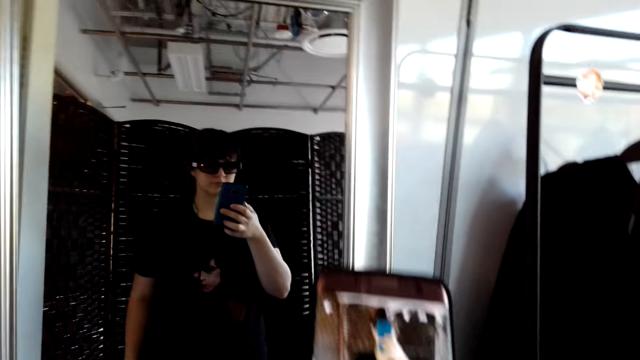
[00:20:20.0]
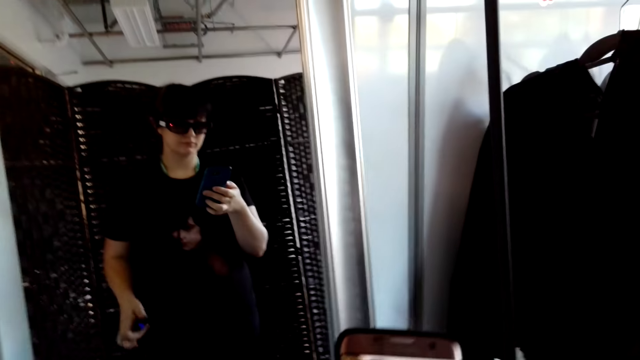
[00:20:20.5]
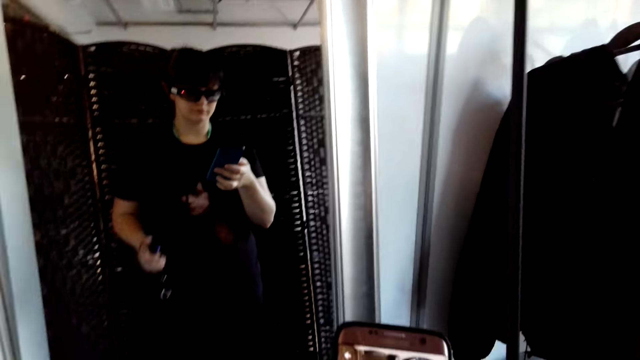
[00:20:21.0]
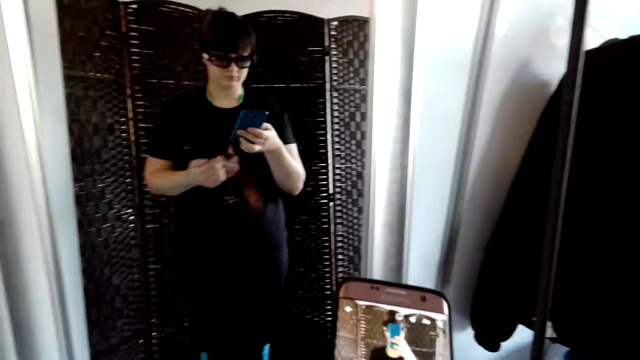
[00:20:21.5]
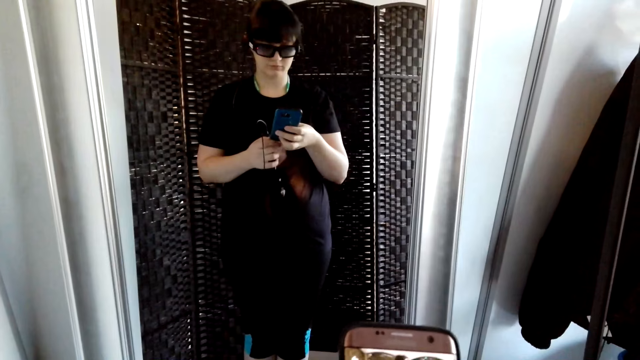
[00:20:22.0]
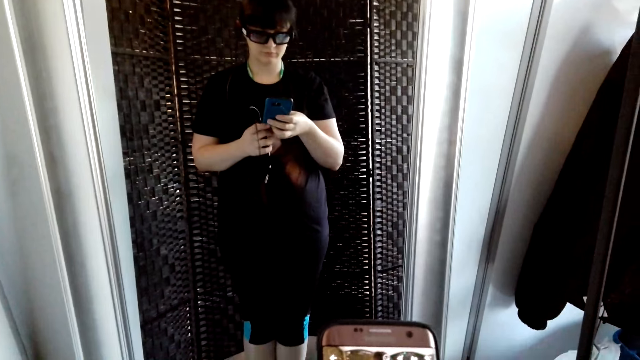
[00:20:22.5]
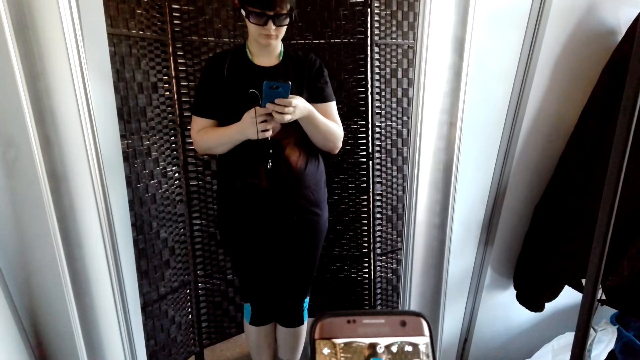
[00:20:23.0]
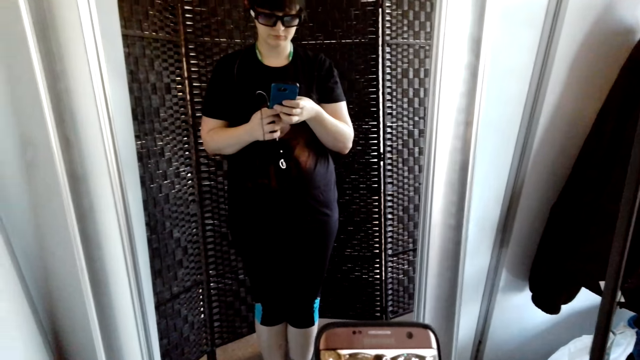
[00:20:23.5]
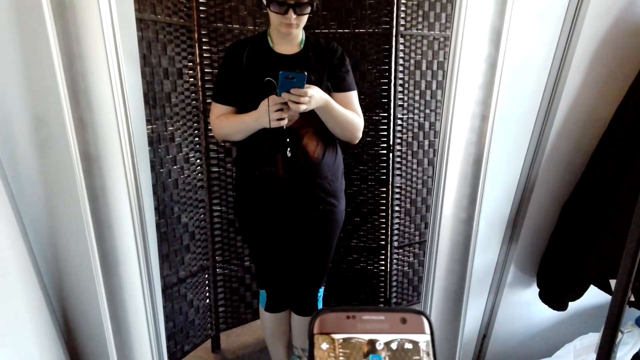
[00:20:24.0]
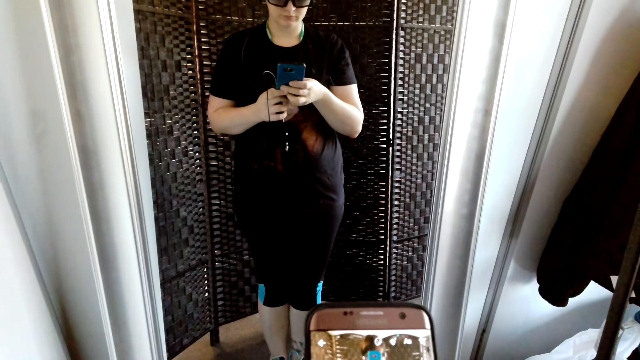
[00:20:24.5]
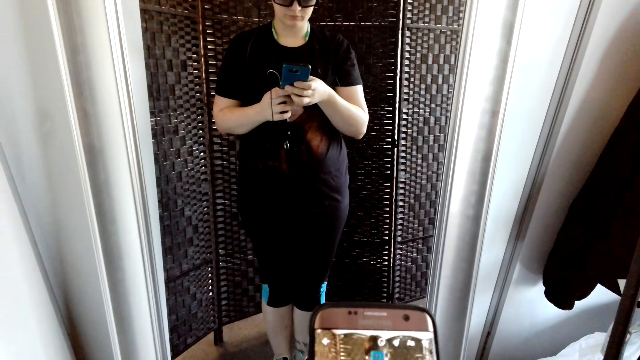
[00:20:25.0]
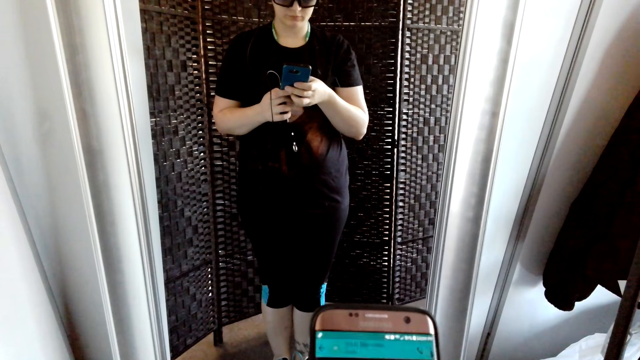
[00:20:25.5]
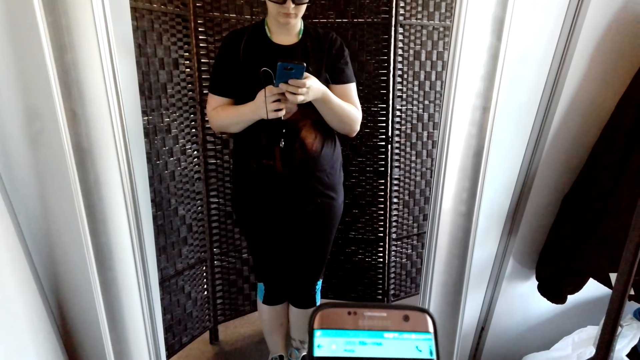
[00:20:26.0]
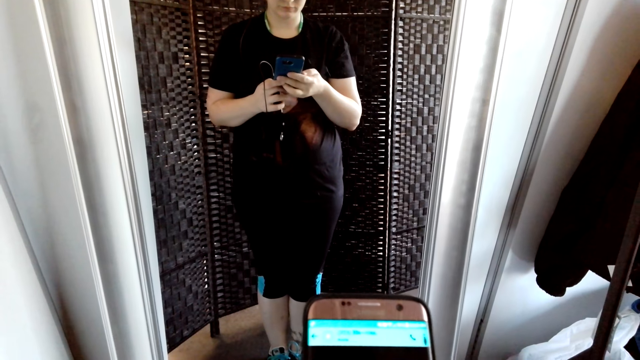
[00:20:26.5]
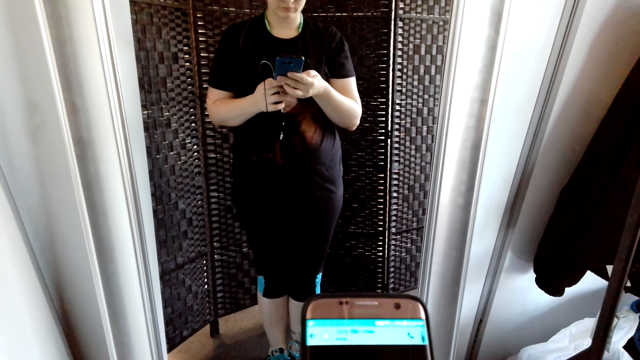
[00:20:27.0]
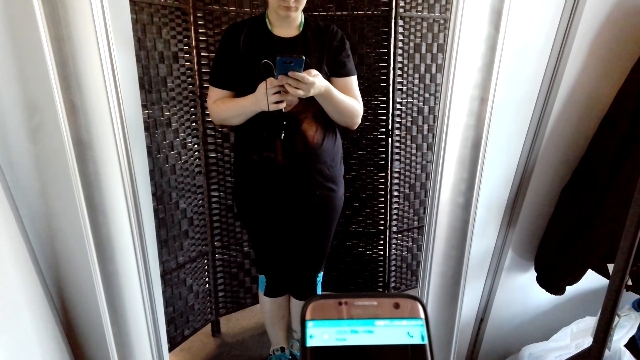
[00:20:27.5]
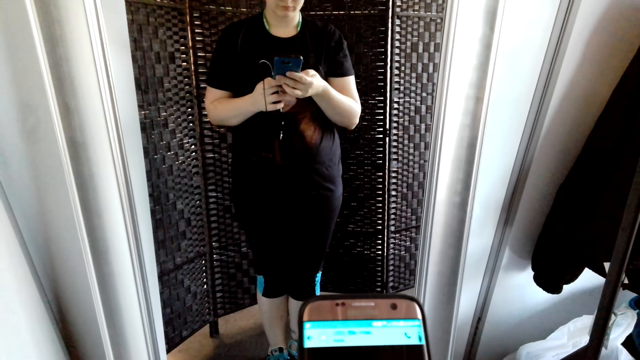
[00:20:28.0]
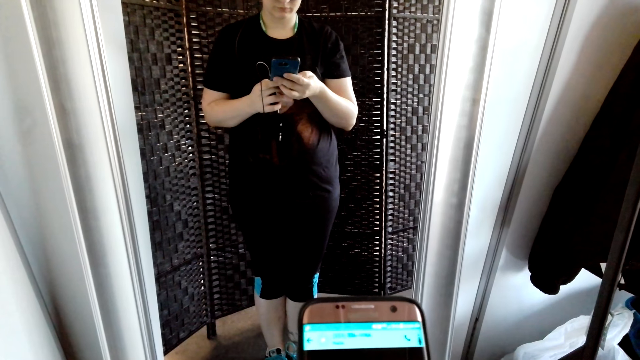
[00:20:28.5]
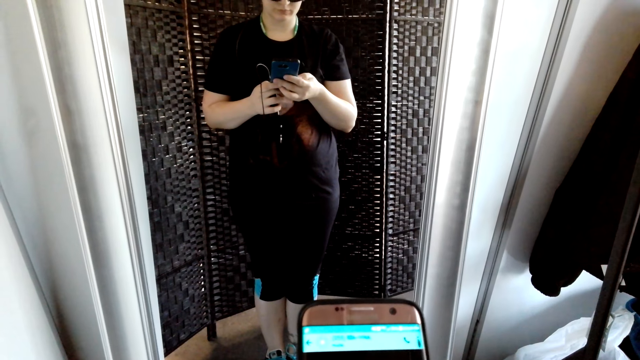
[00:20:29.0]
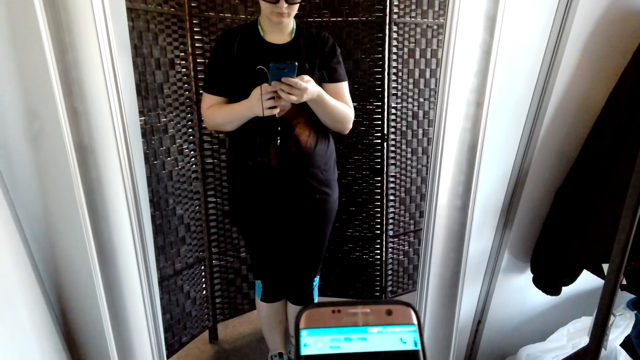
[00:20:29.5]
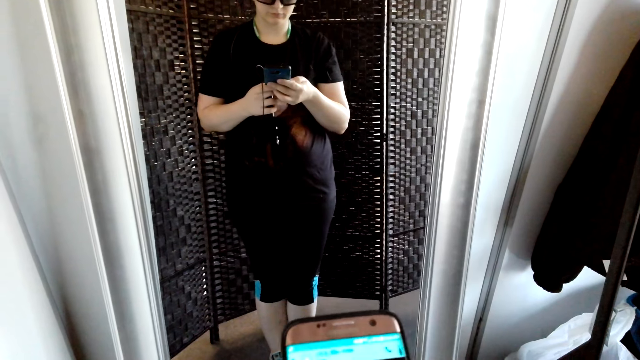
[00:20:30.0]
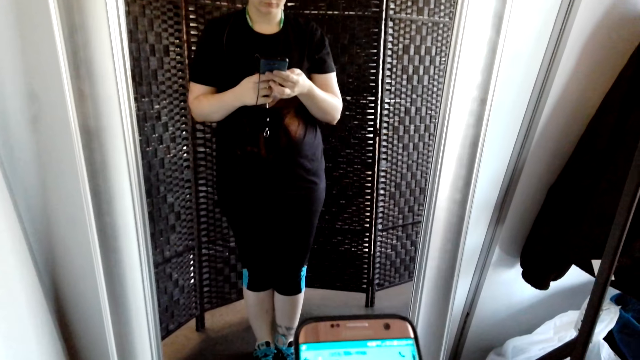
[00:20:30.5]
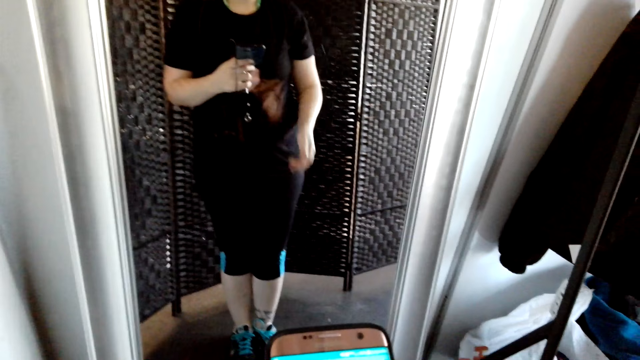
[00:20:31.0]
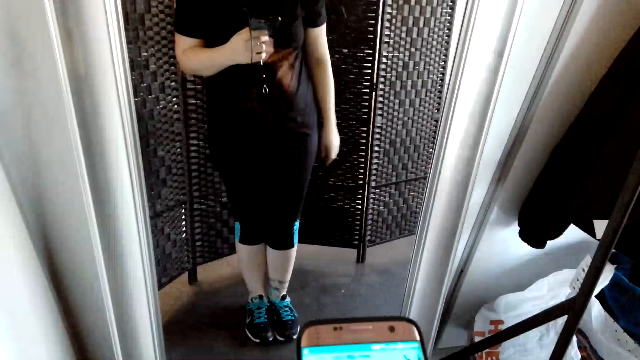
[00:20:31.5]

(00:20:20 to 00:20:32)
The camera wearer operates her phone.

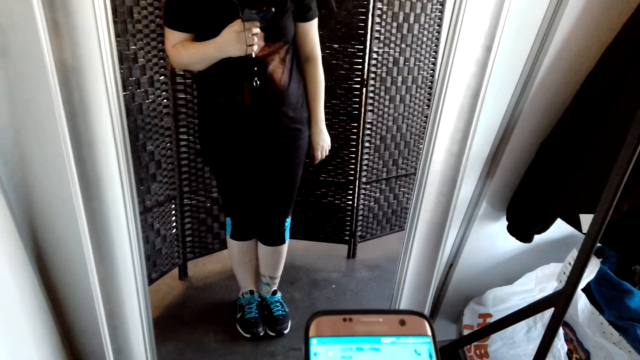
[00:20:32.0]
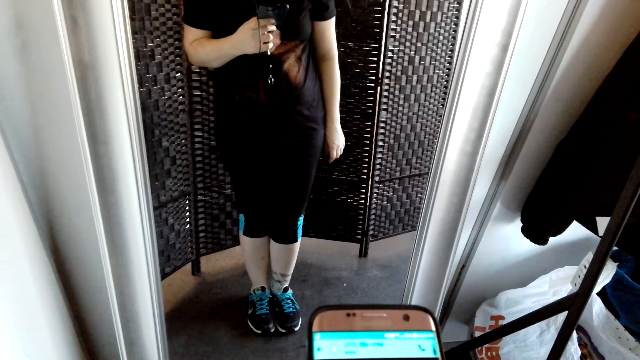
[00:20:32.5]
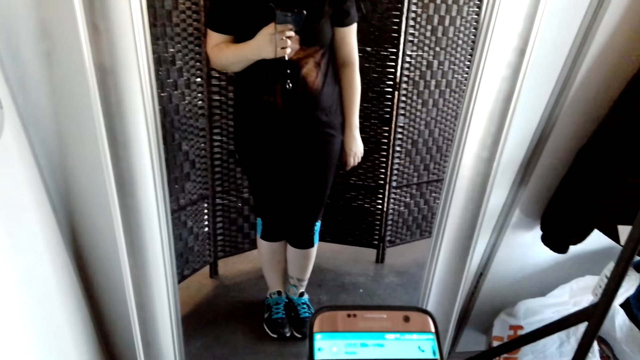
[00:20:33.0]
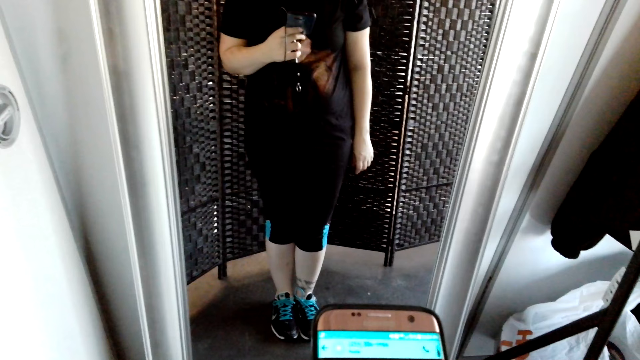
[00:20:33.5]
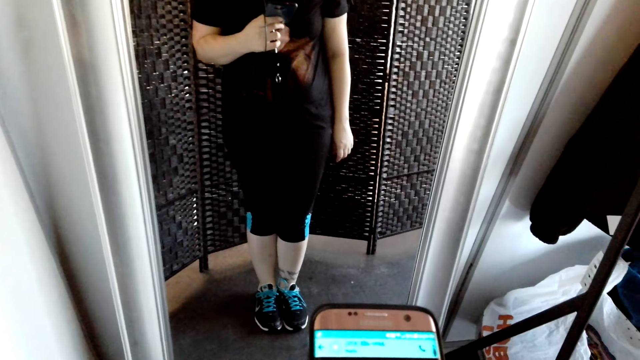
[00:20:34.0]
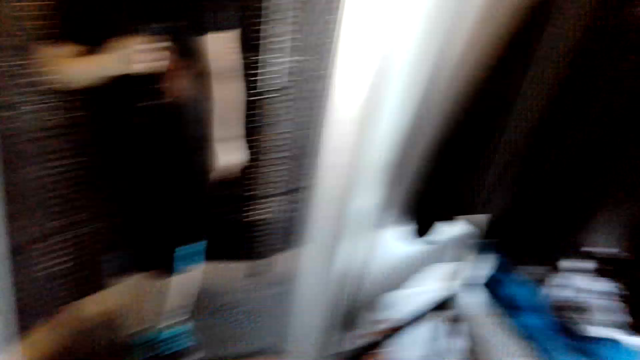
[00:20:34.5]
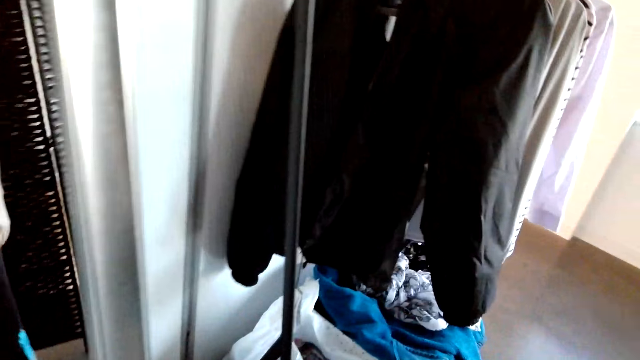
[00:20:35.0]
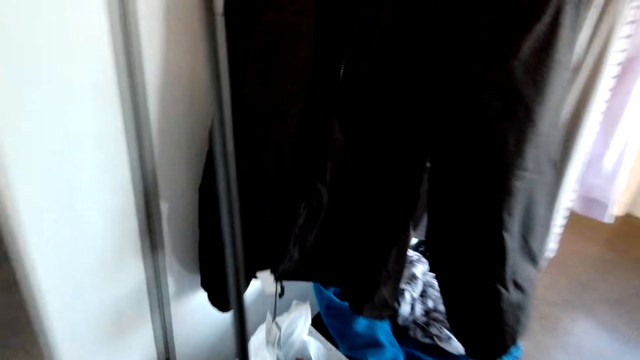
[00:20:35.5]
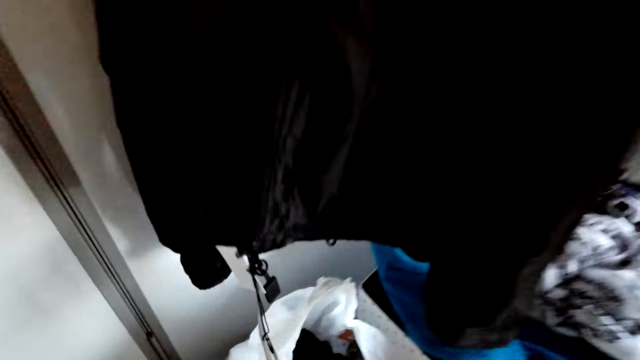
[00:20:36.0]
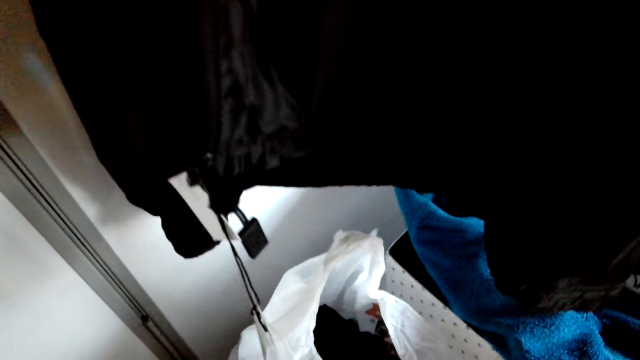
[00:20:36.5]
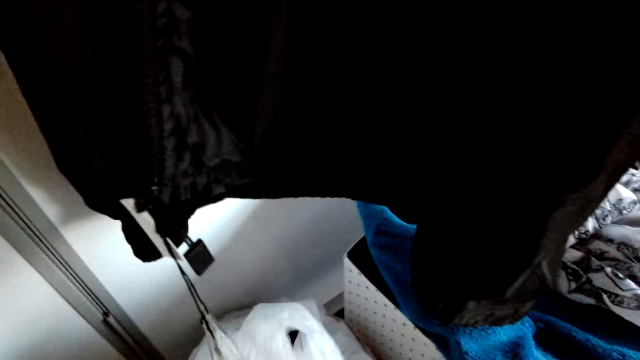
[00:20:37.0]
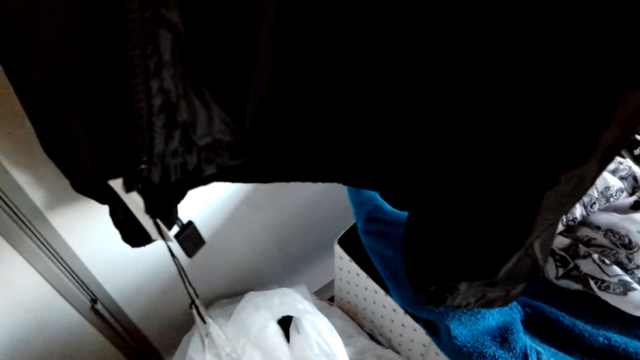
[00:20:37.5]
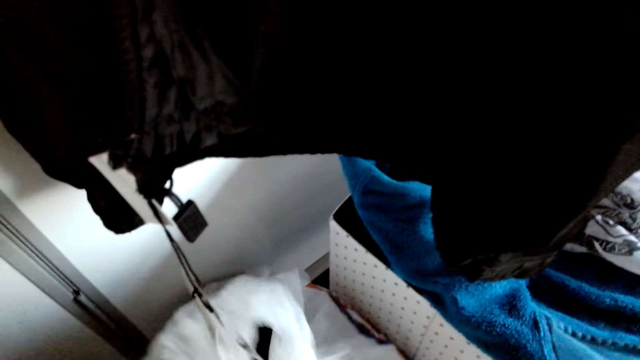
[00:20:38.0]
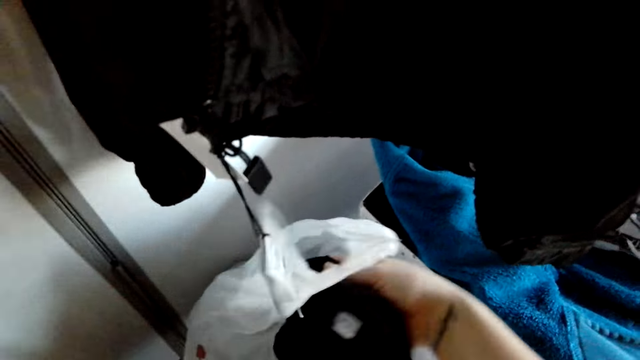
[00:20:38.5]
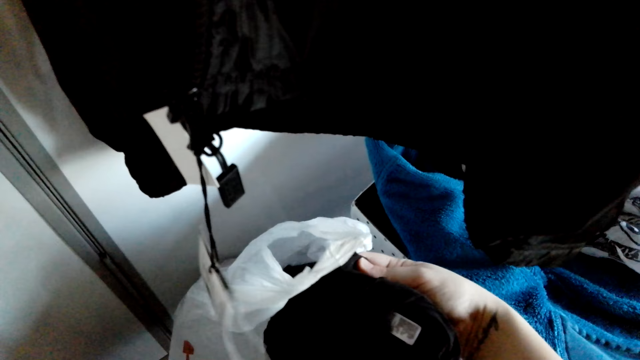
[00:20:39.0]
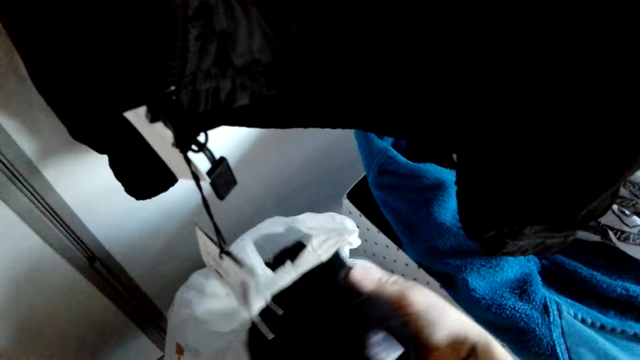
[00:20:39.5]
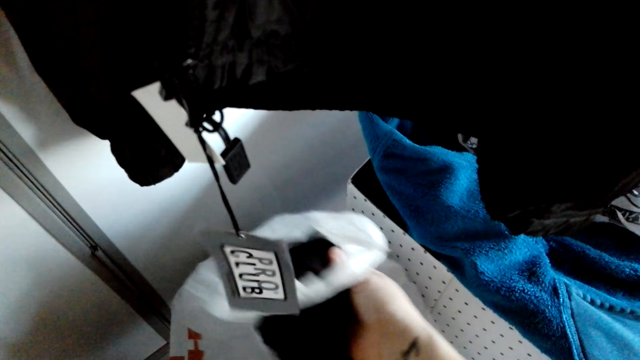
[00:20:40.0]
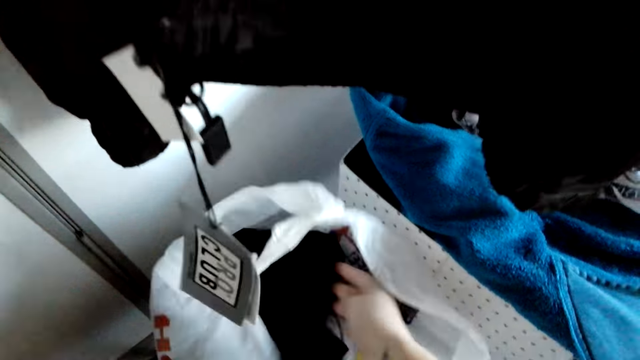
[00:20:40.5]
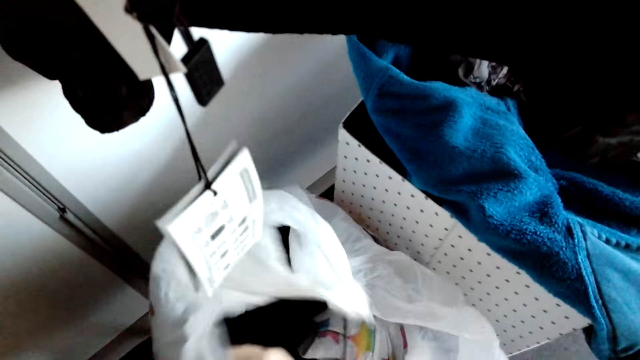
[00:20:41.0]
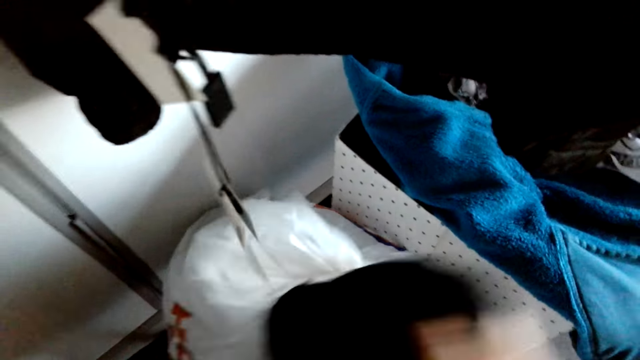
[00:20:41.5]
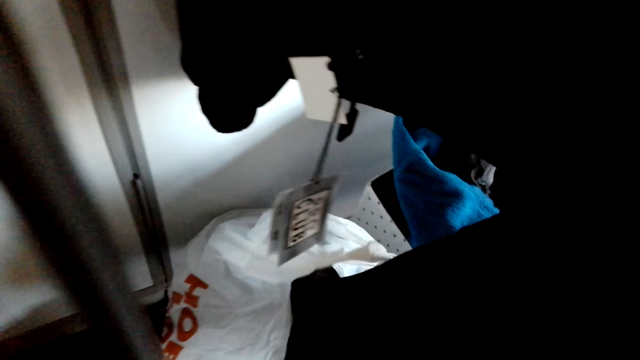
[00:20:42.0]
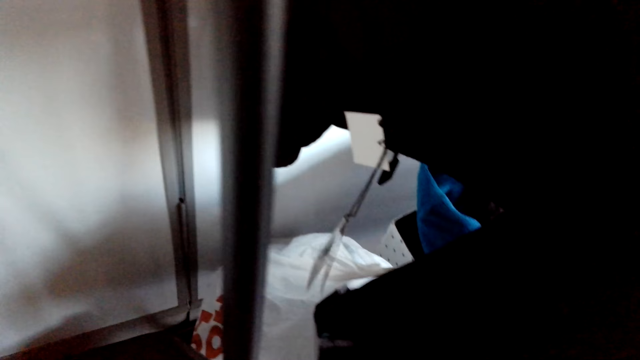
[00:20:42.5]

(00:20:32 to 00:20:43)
The camera wearer walks around the room. They look for a cloth in the bag. They pick the cloth in the cloth on the floor.
